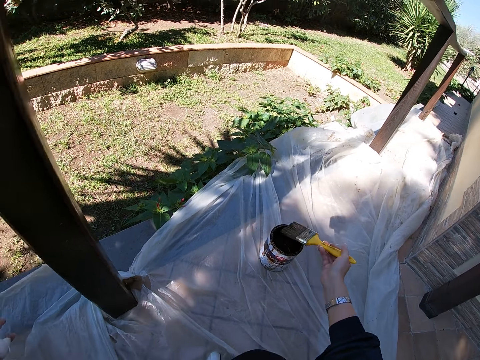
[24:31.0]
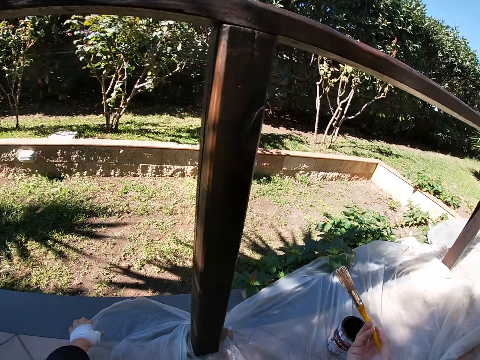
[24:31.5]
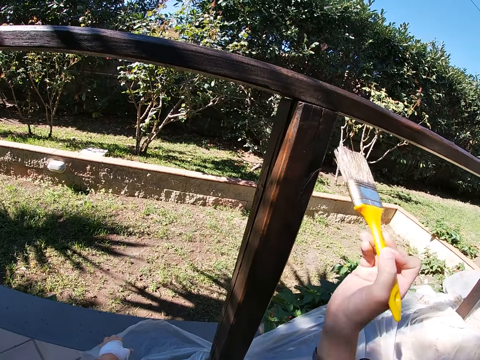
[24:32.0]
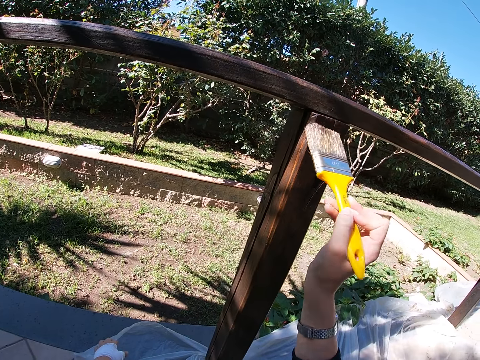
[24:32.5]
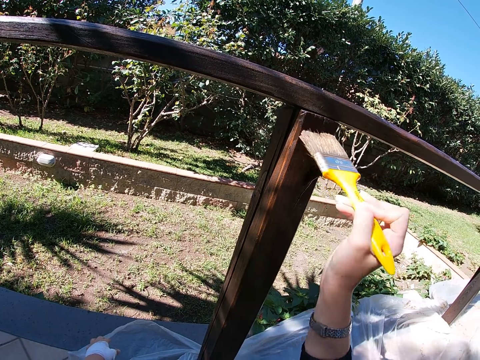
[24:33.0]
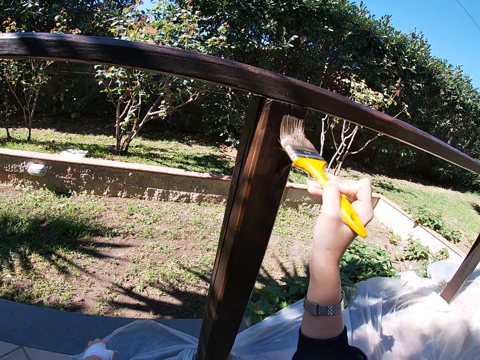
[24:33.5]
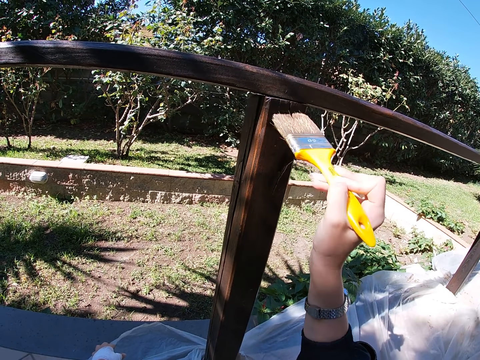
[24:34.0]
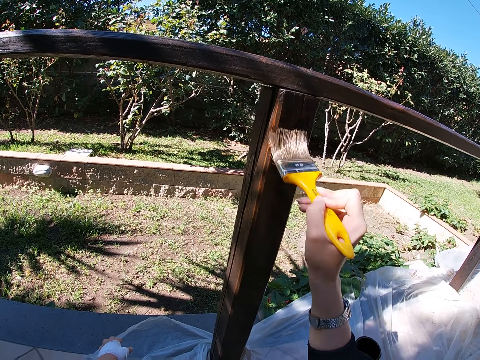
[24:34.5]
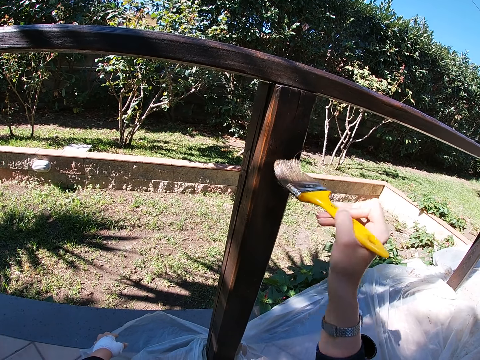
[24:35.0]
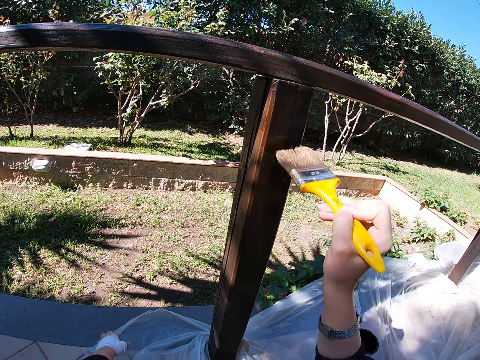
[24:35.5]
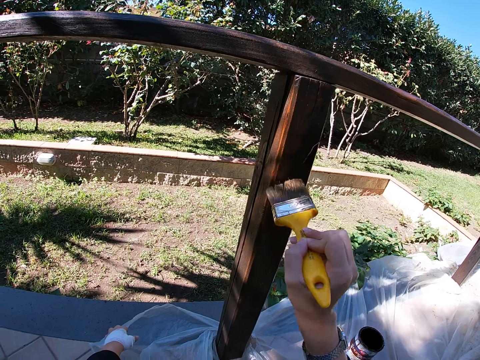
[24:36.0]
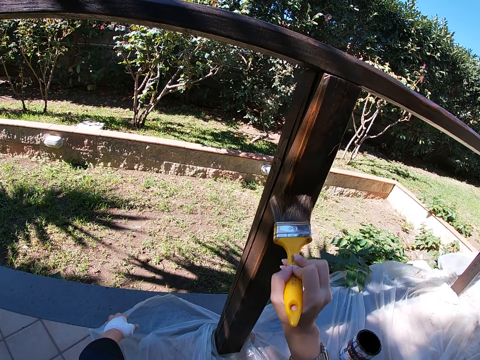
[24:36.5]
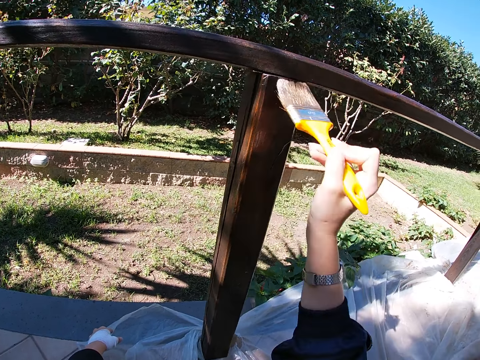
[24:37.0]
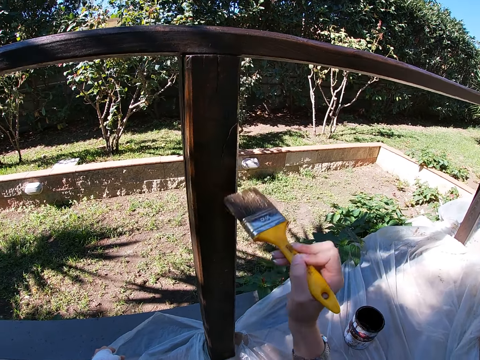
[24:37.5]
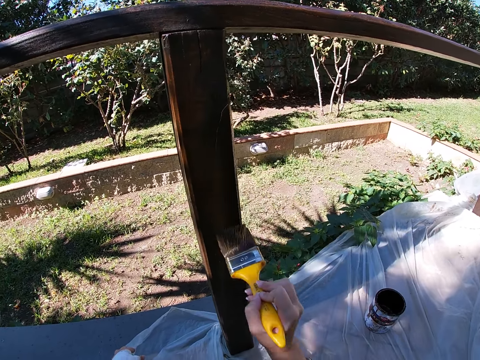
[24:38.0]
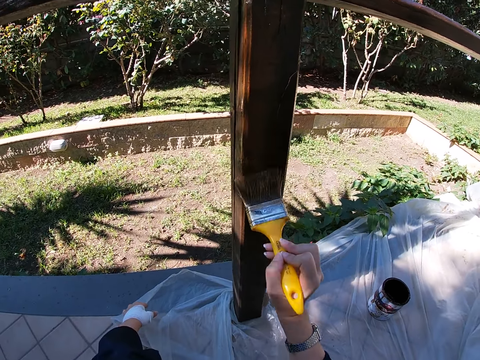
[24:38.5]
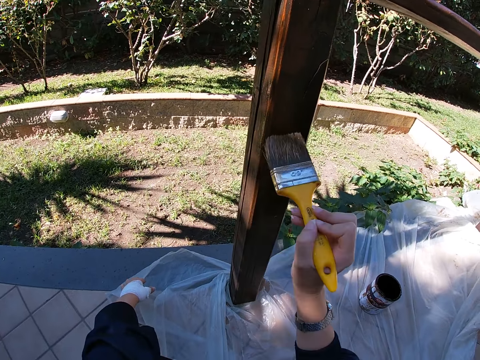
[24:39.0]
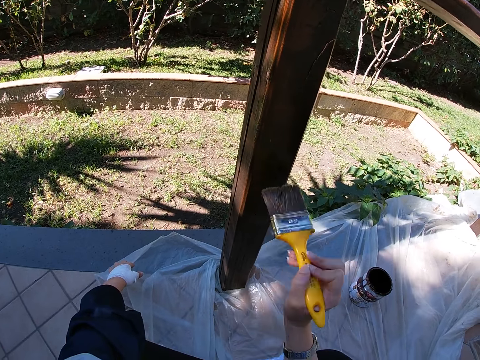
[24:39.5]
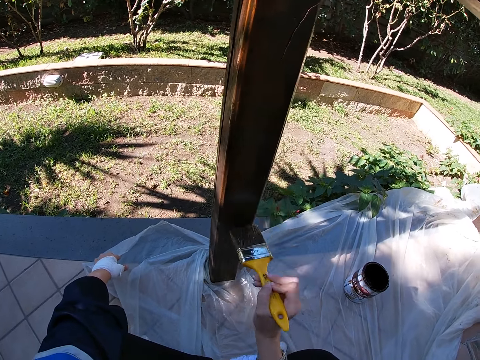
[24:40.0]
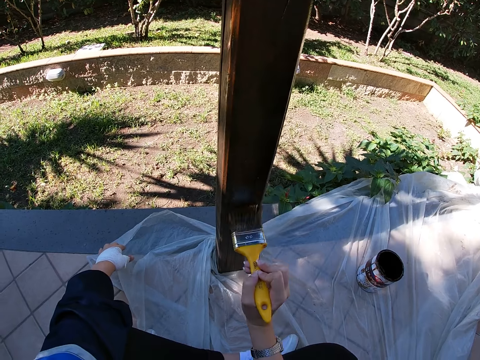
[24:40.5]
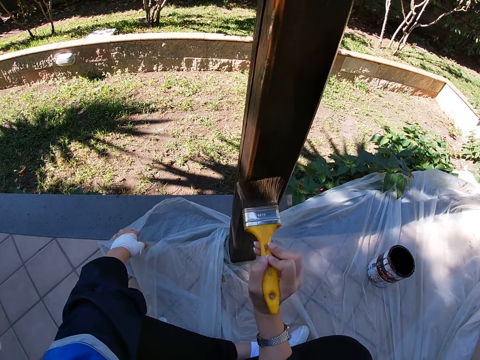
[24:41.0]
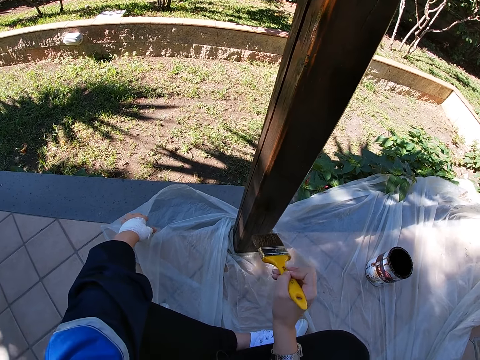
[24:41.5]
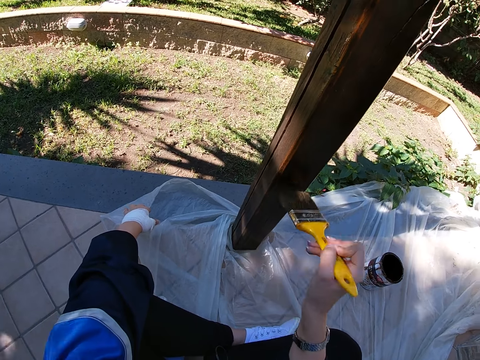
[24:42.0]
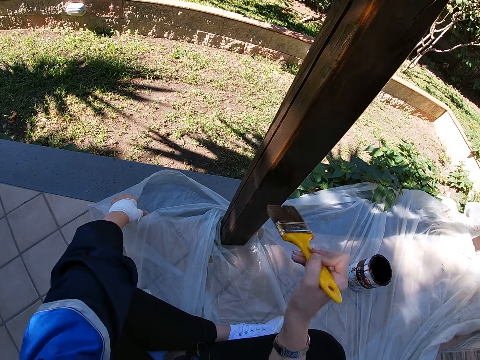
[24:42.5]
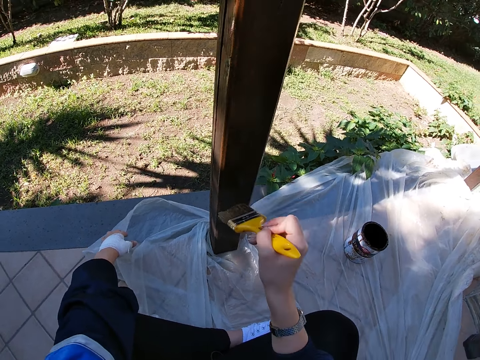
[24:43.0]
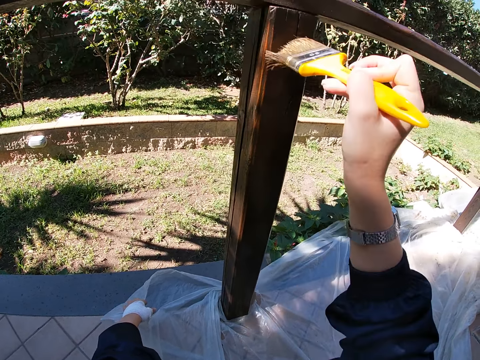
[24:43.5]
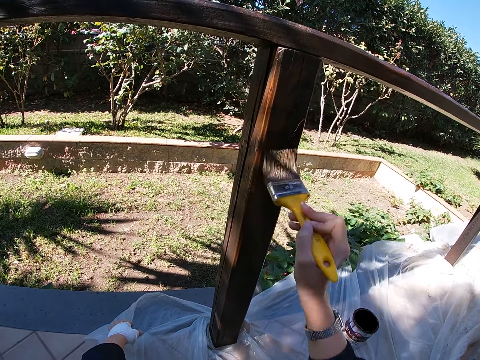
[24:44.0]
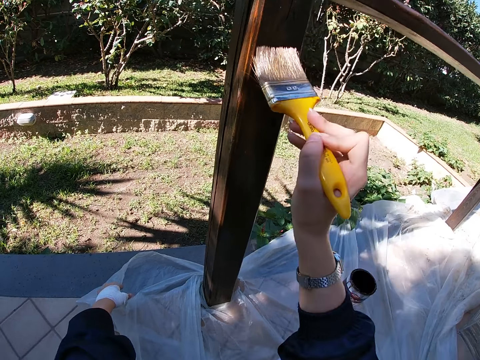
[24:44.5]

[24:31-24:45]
The camera wearer paints the balcony railing with the paint brush and a brown paint.

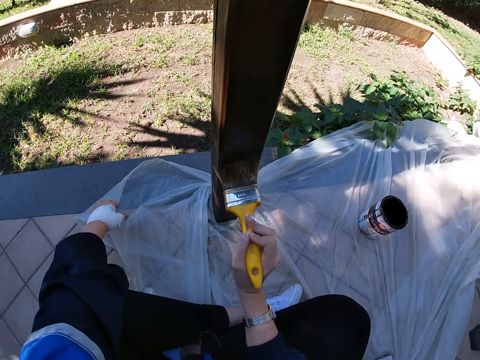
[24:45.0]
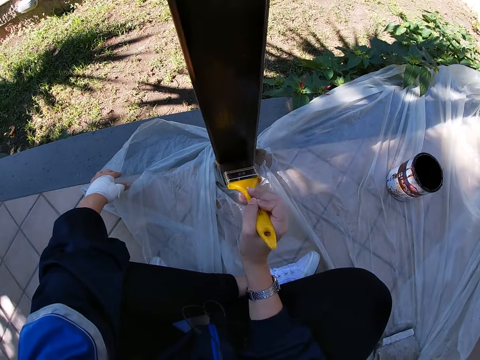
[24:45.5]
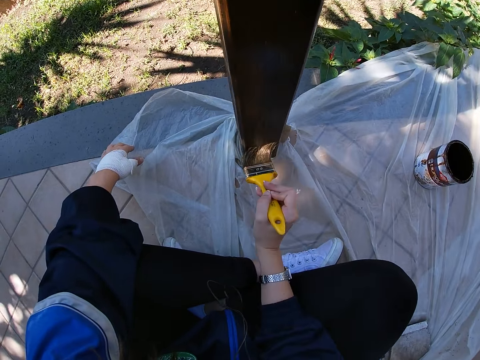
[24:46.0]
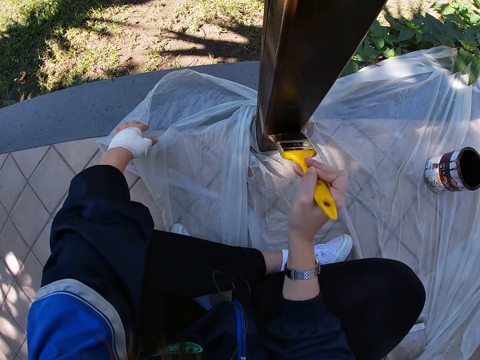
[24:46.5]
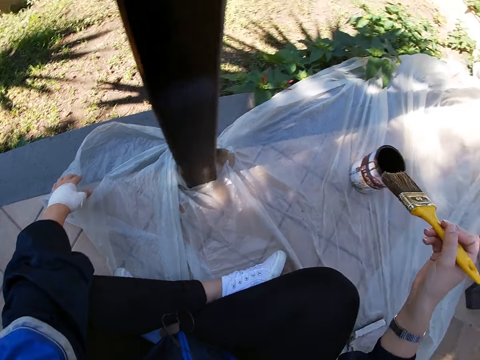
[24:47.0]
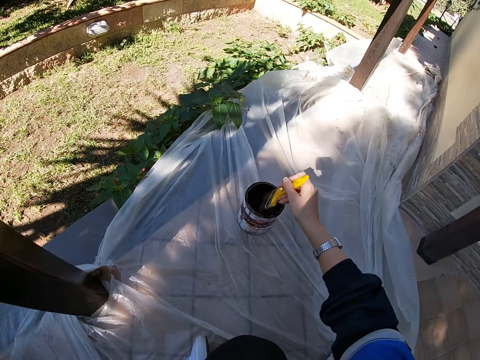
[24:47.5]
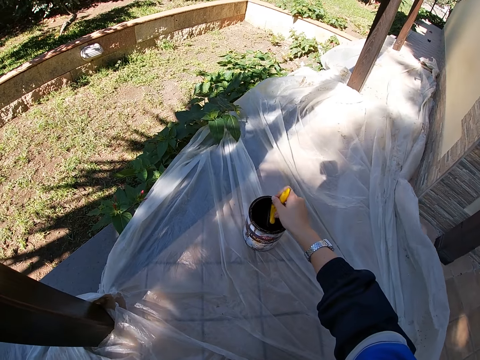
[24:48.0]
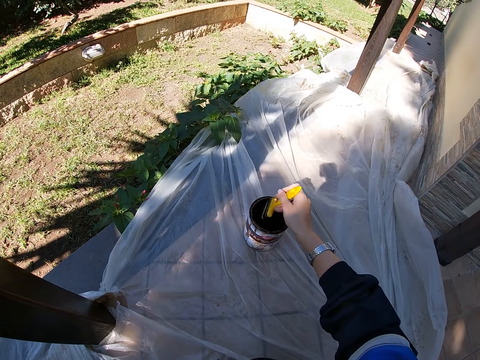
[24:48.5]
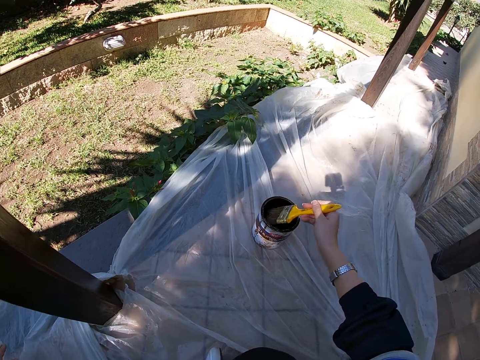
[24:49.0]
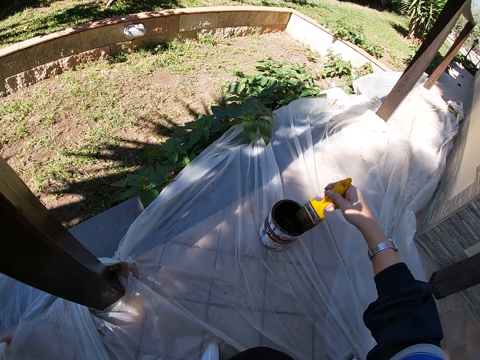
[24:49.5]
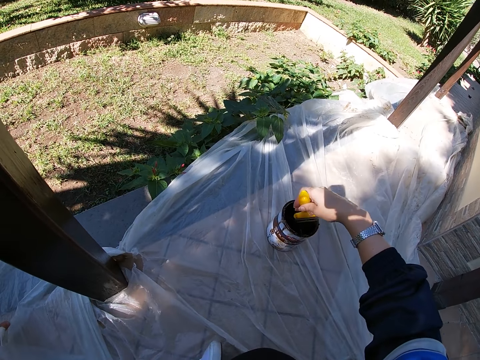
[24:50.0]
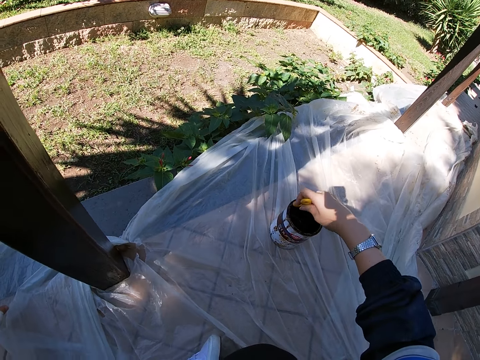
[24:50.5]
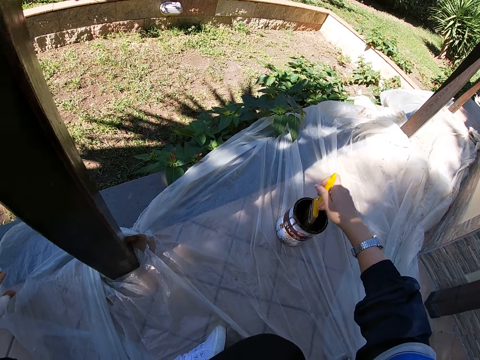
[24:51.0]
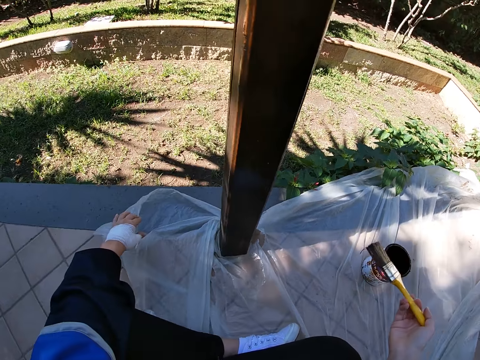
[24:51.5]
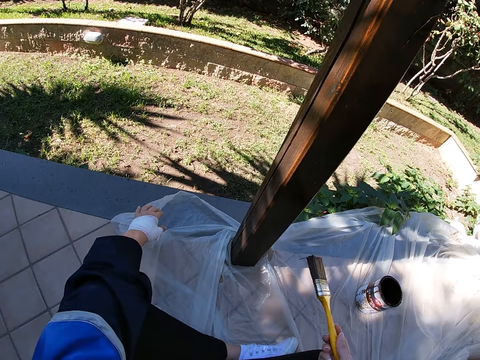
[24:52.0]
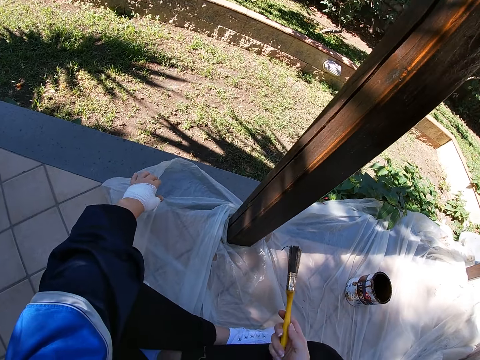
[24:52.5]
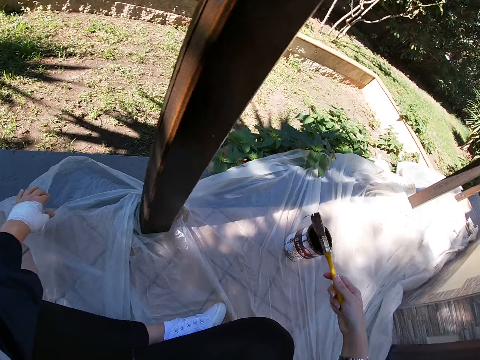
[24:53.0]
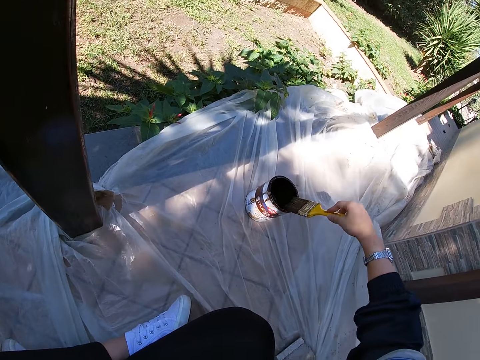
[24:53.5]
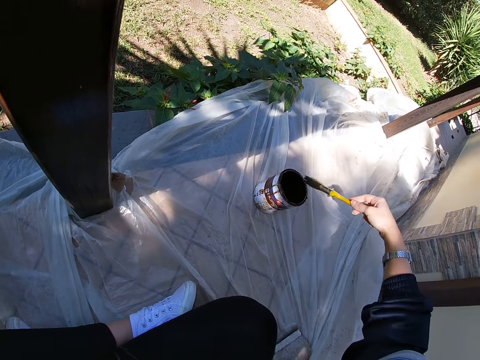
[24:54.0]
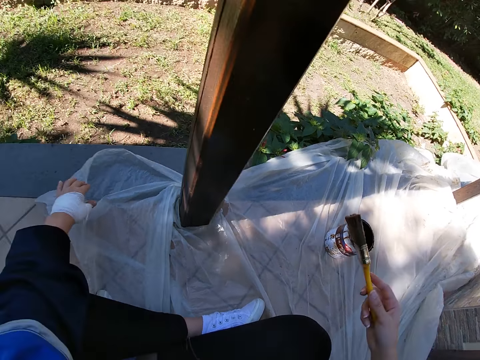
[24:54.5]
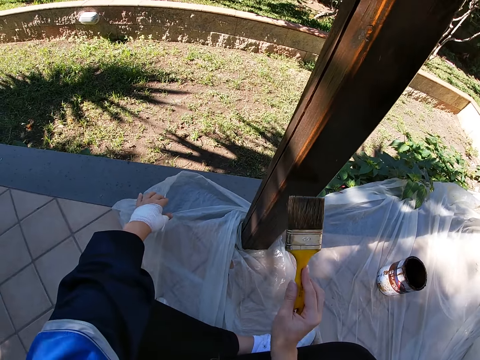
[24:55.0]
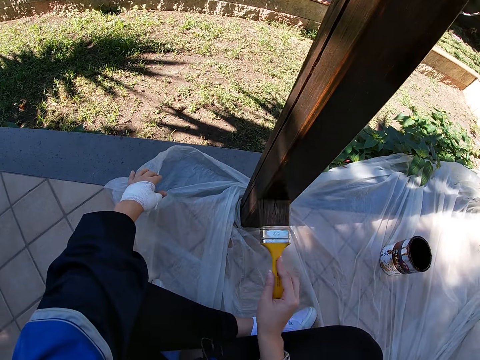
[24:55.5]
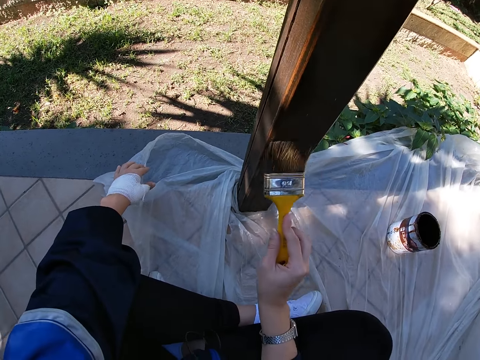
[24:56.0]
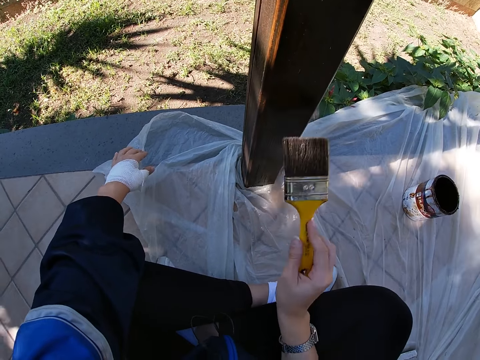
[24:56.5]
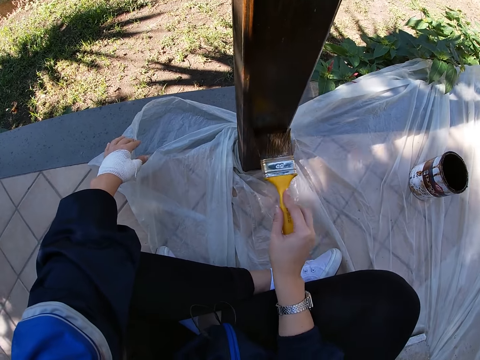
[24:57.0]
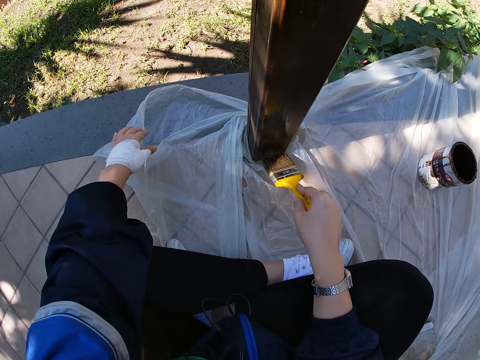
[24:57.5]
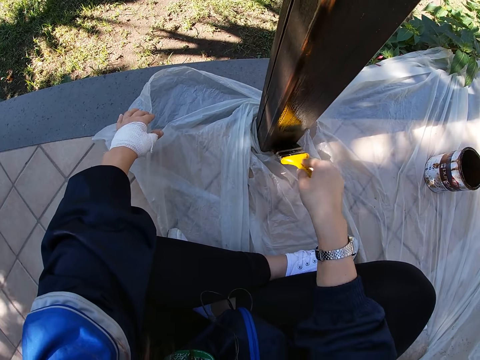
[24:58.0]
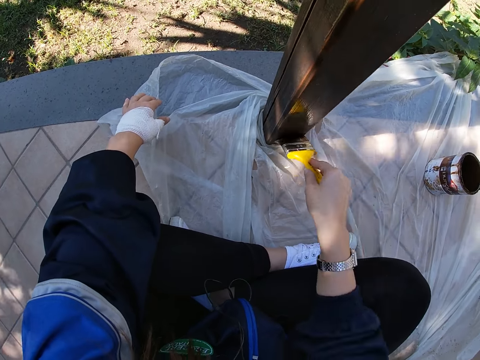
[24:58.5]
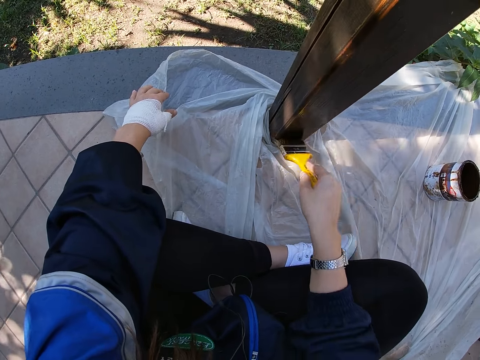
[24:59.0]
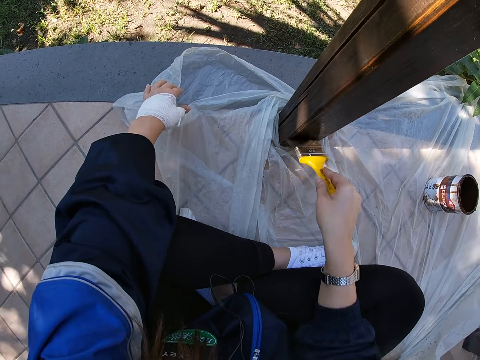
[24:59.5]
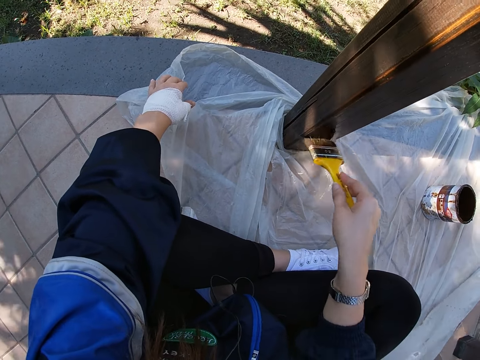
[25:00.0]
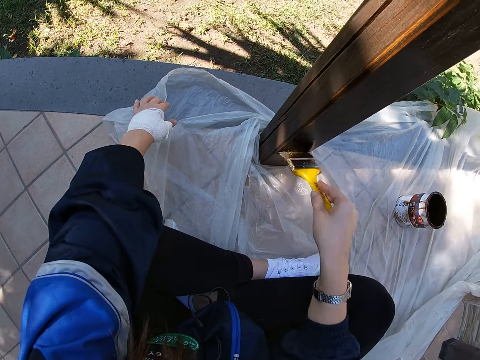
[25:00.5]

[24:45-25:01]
The camera wearer dips the paint brush into the paint container. She rubs the paint brush on the brim of the paint container. She paints the balcony railing with the paint brush and a brown paint.
